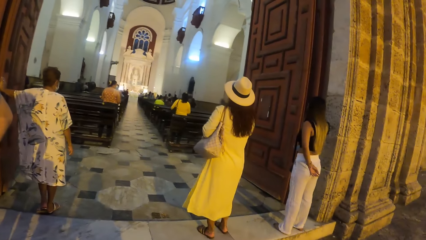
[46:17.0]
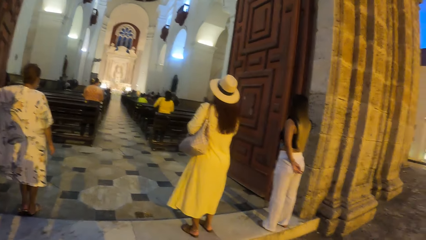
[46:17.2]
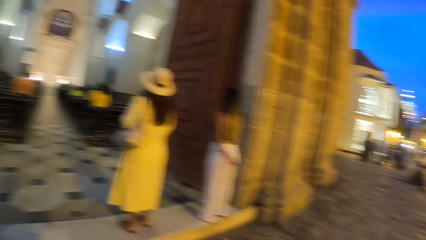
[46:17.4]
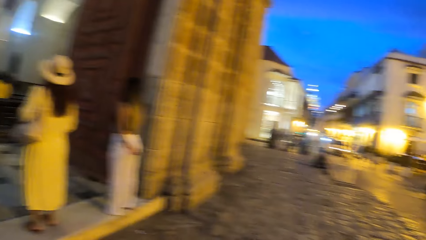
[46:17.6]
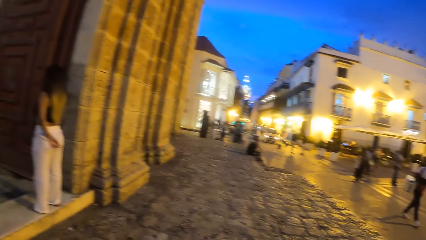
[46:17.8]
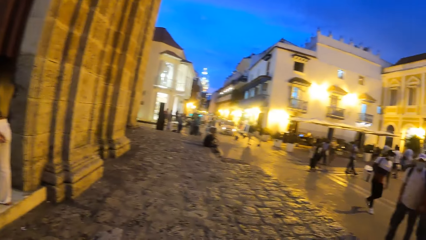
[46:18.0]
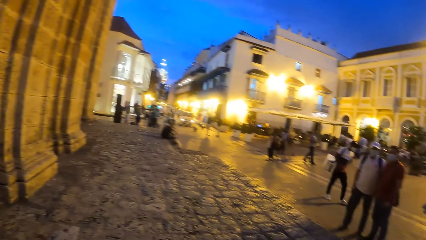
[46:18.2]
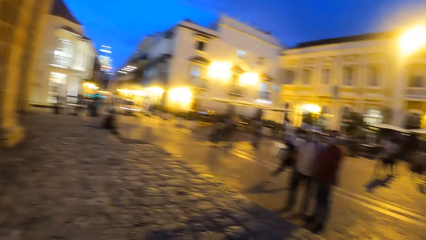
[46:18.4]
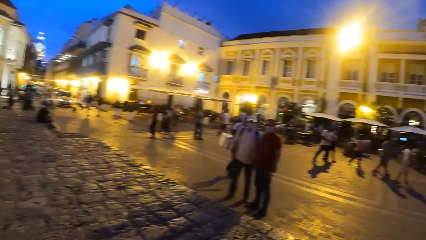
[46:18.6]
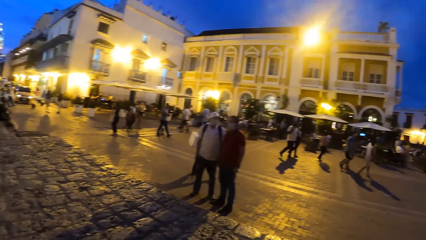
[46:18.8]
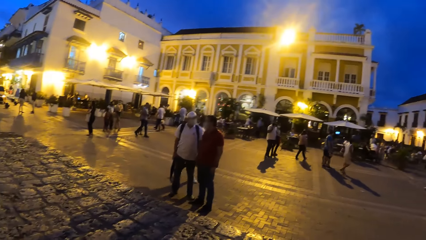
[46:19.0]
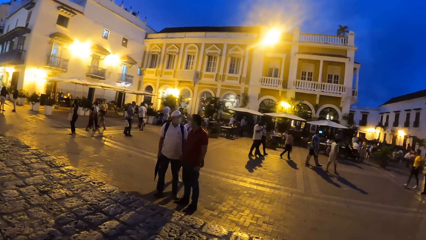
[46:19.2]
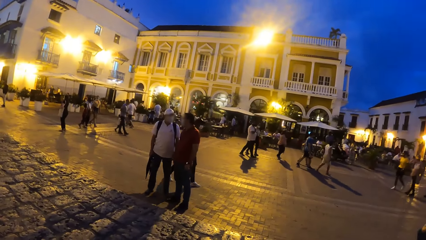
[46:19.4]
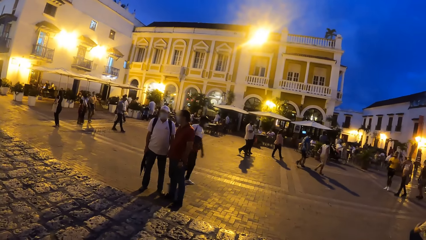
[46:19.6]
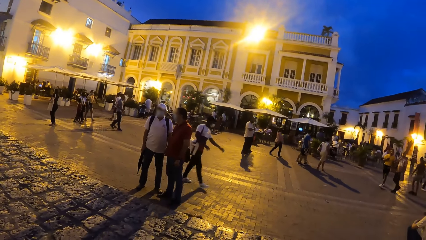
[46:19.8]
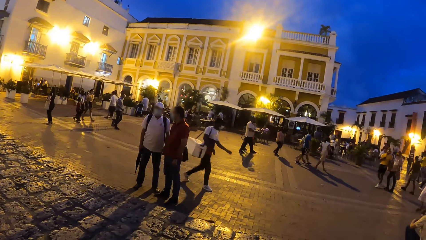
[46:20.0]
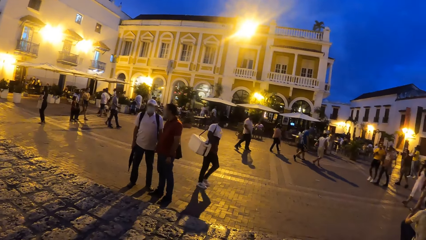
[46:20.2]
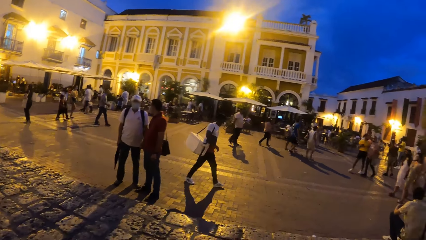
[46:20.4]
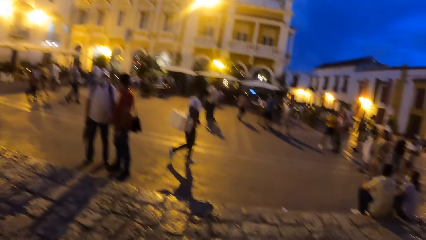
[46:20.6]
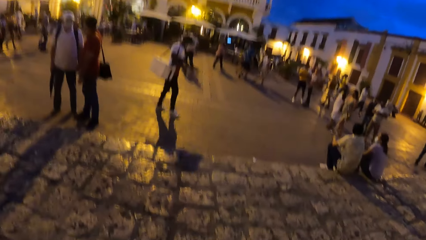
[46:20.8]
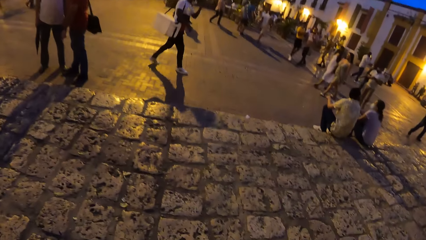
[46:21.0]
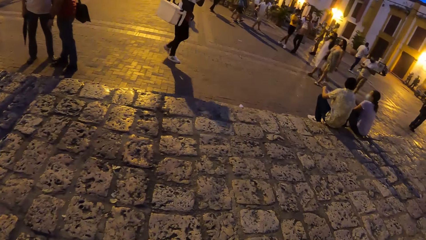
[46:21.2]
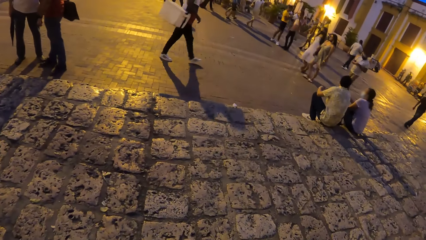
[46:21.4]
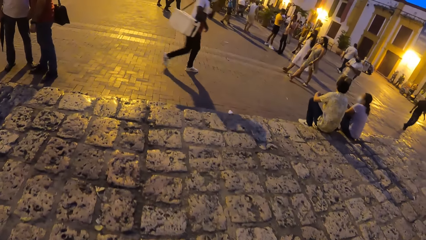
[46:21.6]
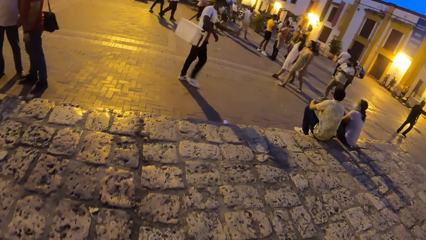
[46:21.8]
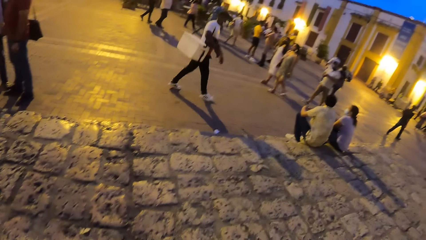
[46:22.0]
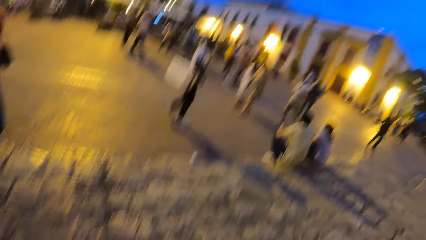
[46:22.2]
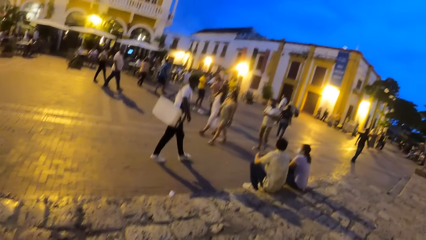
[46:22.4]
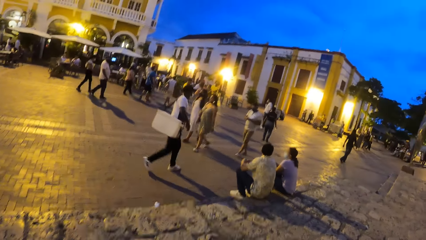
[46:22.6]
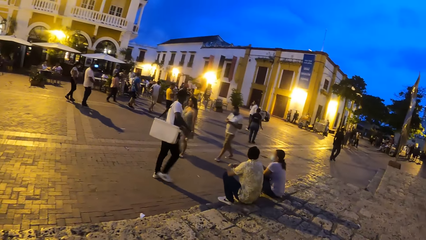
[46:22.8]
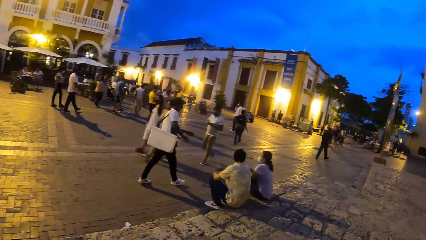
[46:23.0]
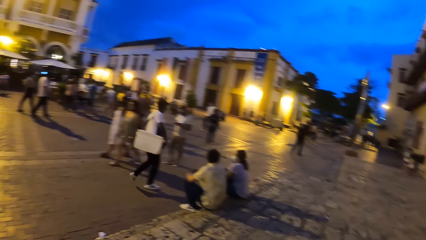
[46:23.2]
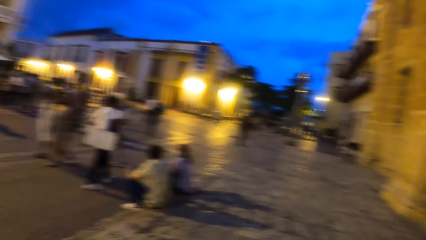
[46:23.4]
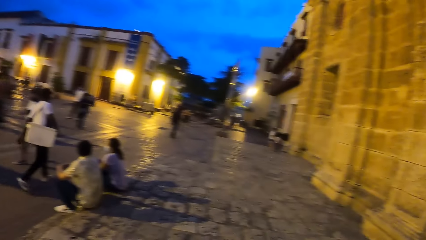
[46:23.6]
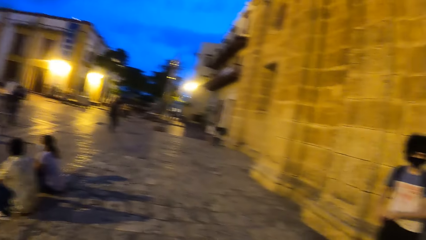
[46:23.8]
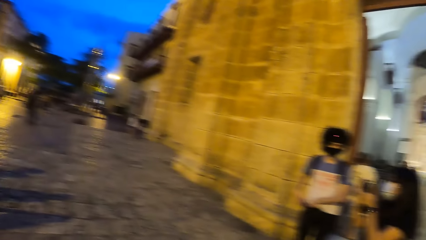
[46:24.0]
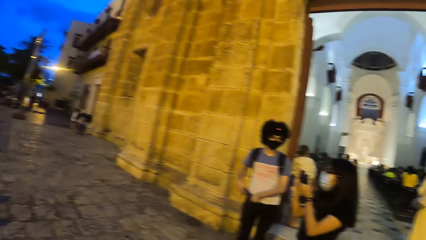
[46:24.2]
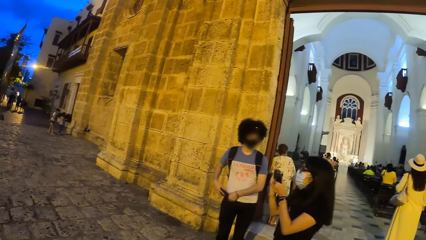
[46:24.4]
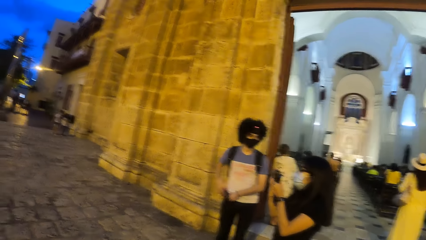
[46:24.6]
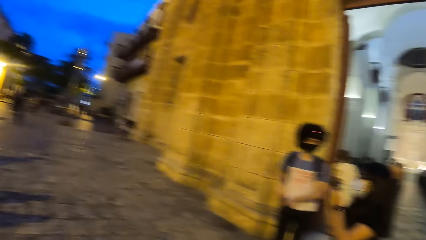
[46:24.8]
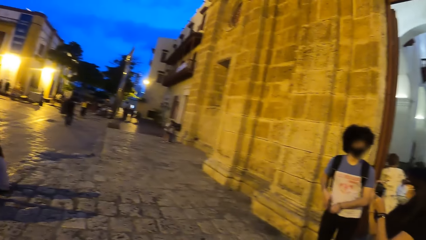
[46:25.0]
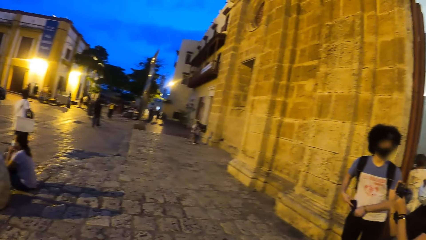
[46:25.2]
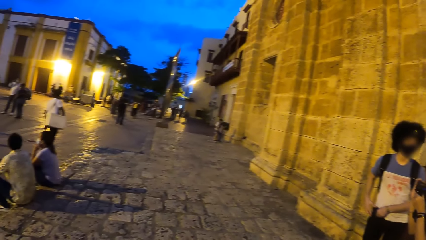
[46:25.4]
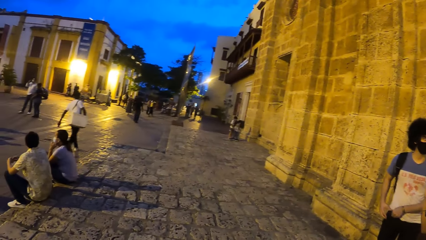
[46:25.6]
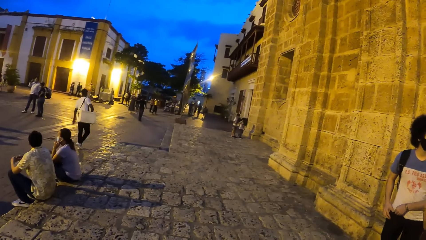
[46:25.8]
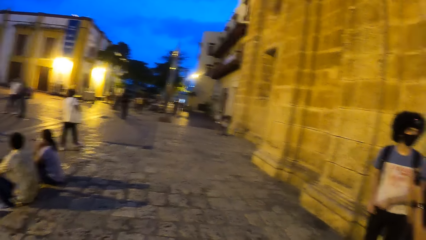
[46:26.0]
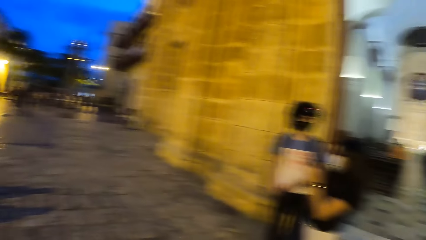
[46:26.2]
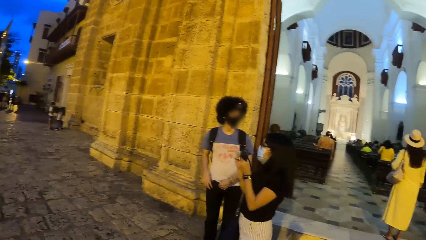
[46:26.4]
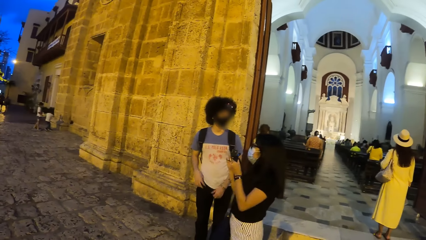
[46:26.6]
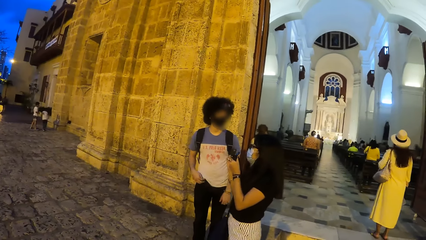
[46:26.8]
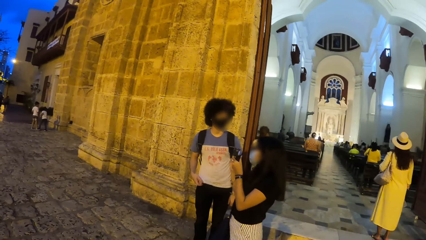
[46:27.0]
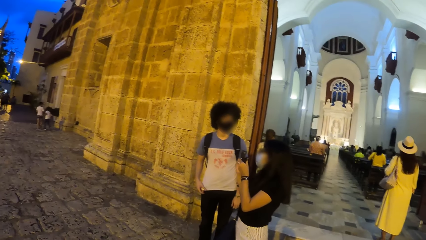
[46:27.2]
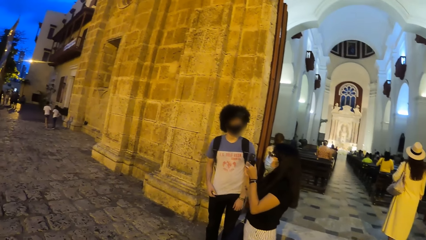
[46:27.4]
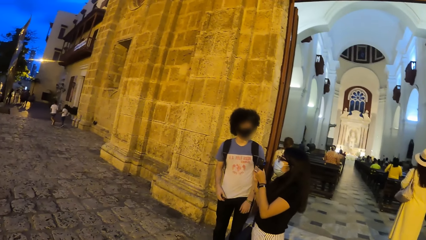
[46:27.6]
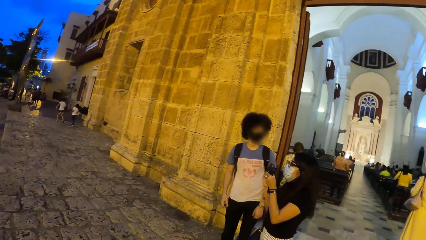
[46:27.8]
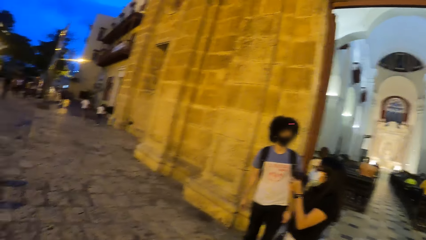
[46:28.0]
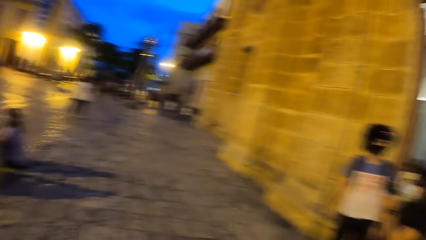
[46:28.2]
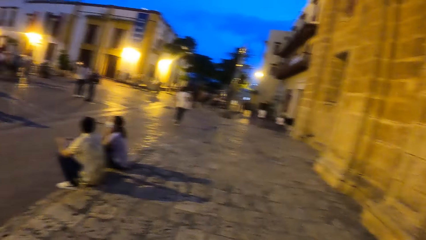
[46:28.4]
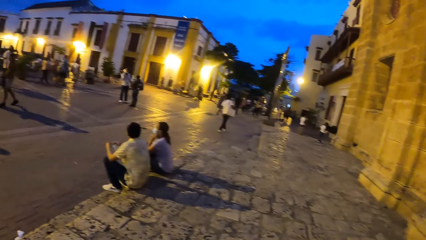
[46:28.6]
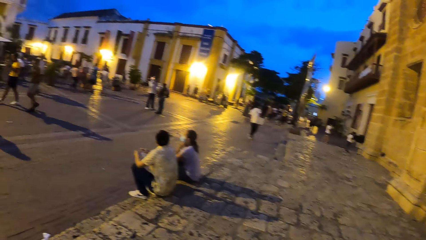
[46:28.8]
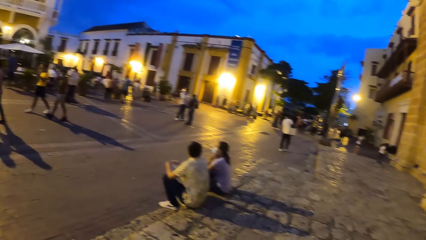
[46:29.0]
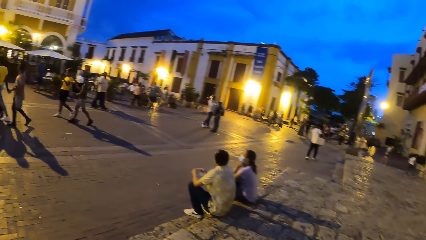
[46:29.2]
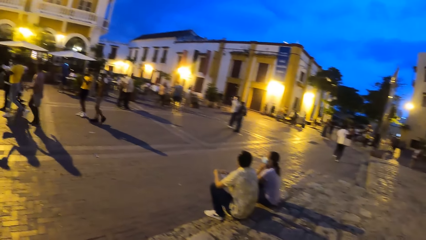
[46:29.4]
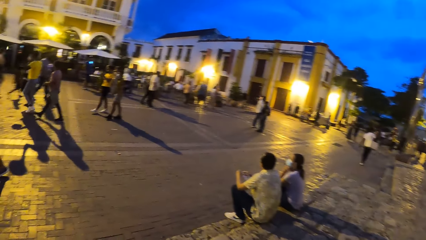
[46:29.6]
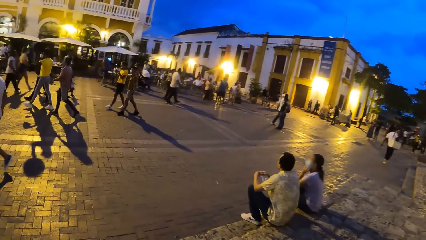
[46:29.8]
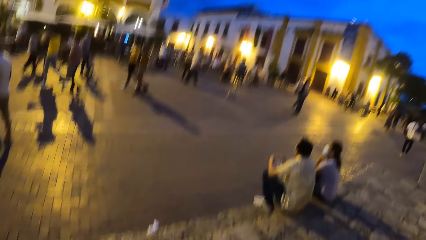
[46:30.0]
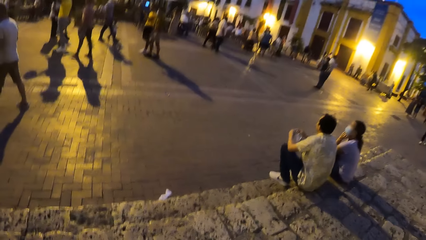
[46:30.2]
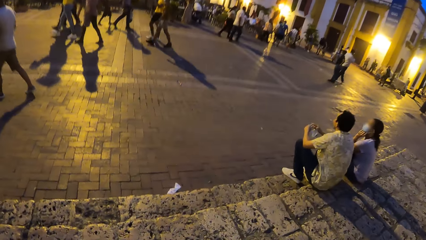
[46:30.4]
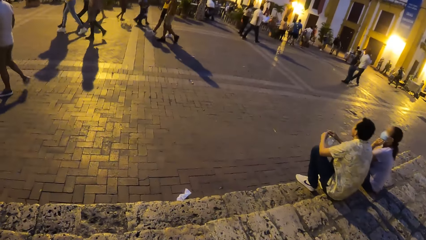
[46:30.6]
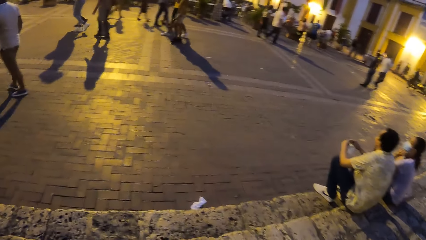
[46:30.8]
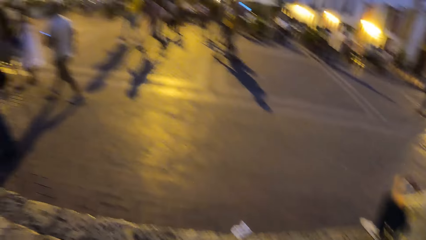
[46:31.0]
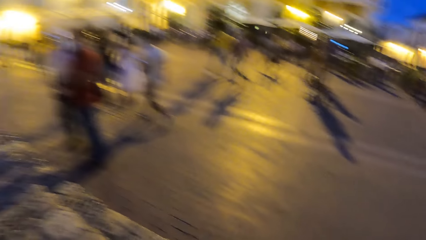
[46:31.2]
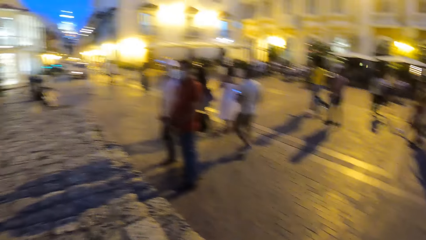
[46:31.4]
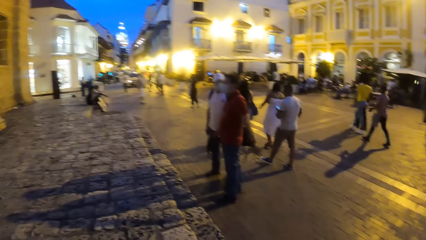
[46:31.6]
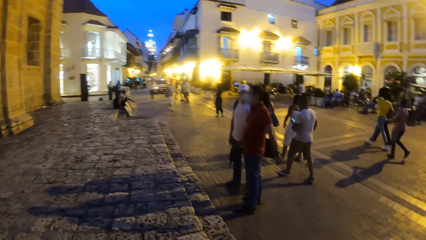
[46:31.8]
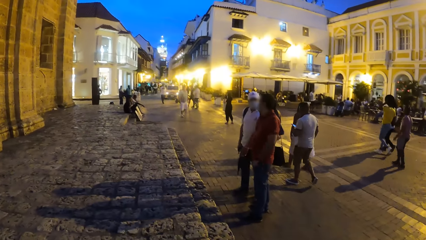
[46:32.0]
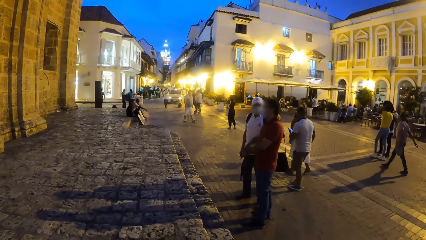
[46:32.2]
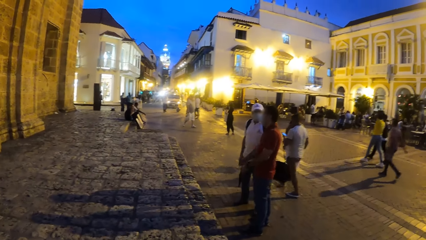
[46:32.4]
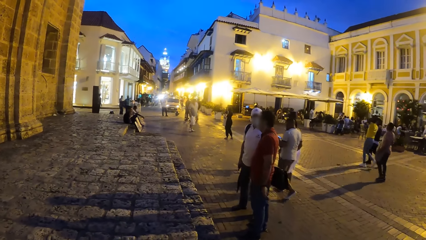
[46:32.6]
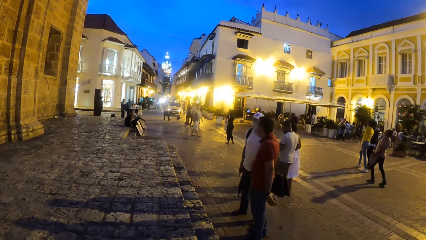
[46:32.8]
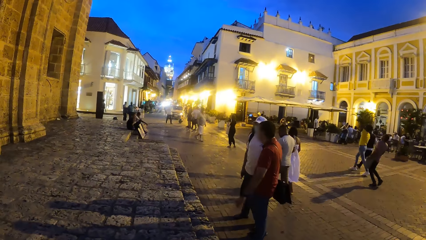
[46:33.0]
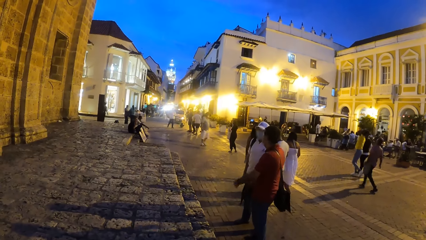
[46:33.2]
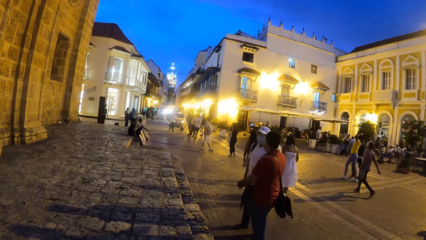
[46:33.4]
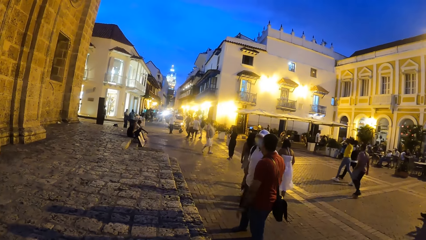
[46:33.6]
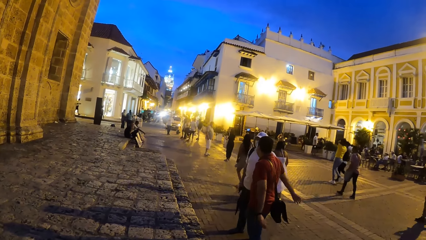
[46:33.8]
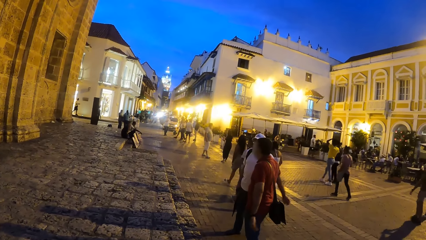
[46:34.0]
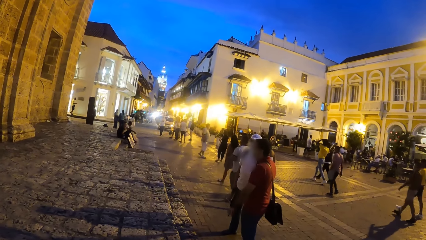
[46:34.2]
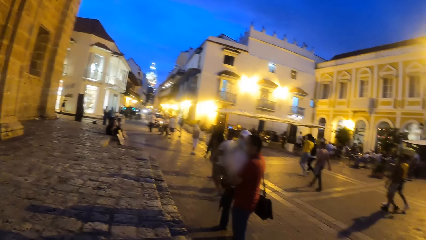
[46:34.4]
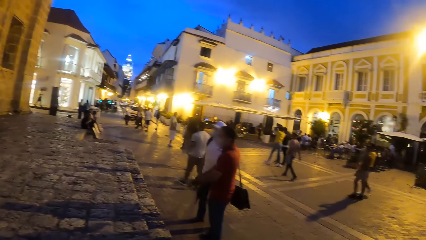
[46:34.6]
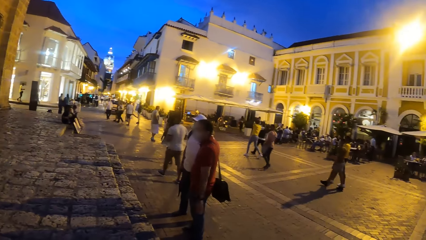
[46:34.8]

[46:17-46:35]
The camera wearer looks inside the church. They look around the street and walk around the street. A boy holds the pocket of his trouser with his left hand. The woman operates the camera with both hands. The boy puts a phone in the pocket of his trouser with his right hand and adjusts his shirt with his right hand.
